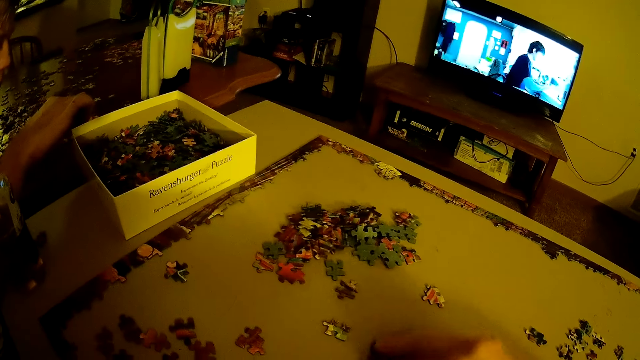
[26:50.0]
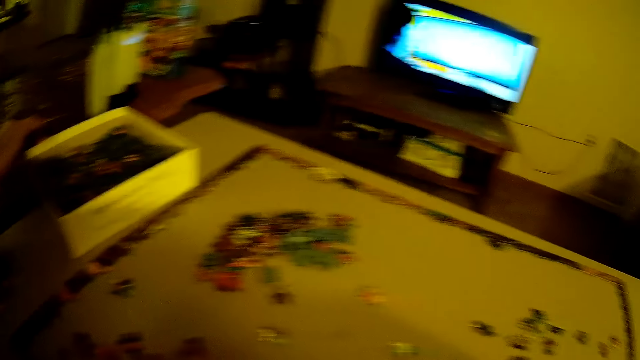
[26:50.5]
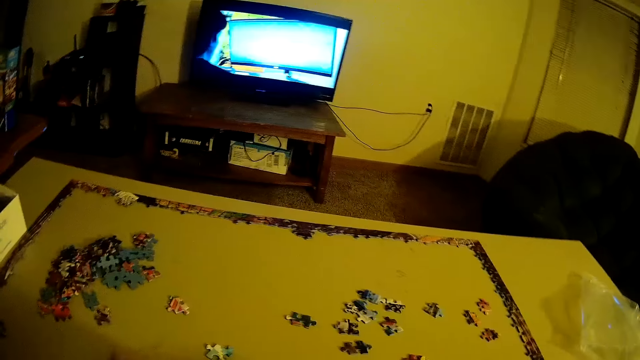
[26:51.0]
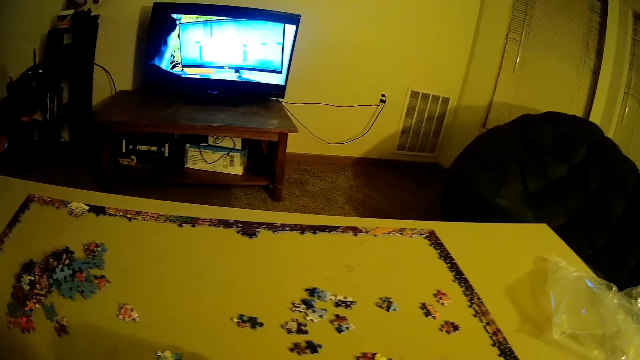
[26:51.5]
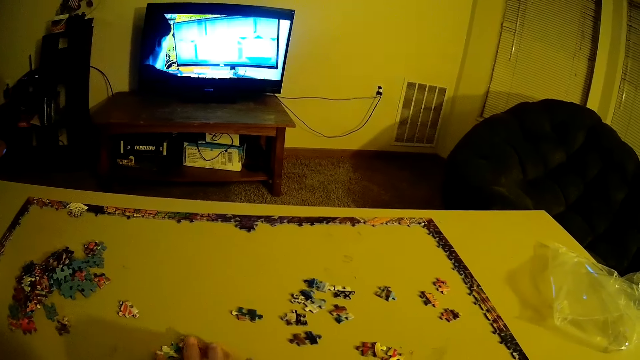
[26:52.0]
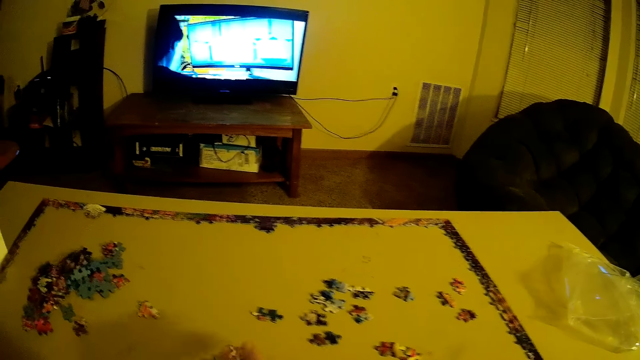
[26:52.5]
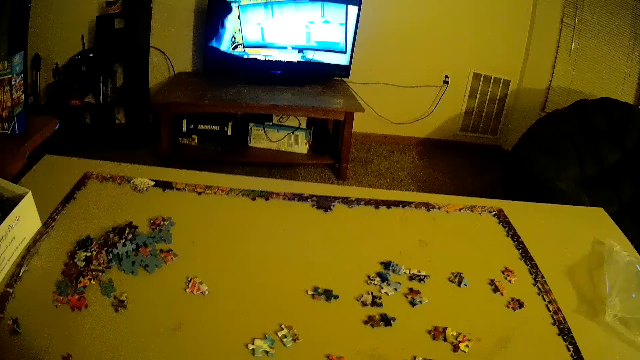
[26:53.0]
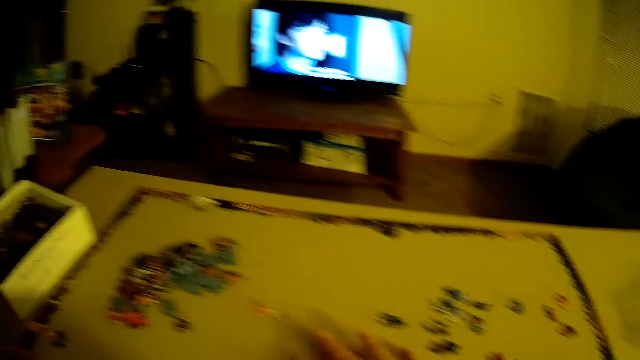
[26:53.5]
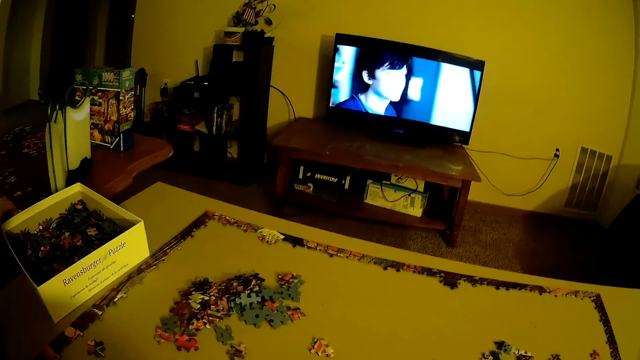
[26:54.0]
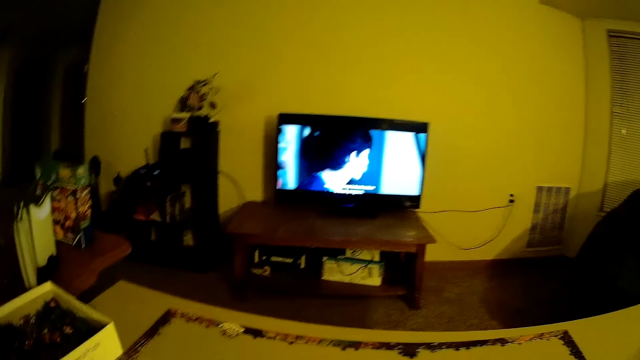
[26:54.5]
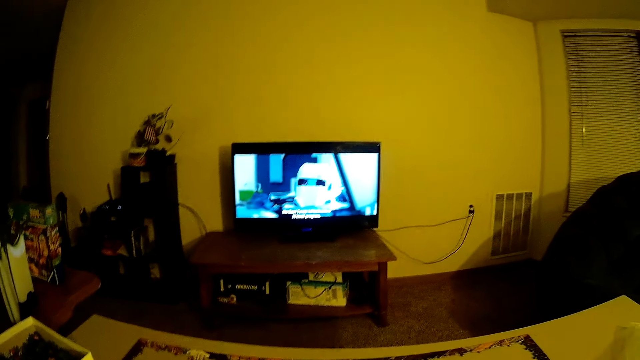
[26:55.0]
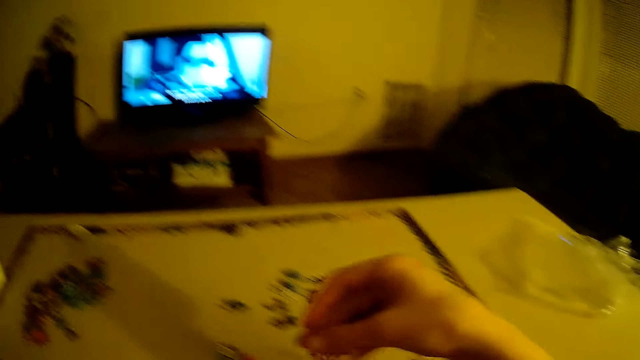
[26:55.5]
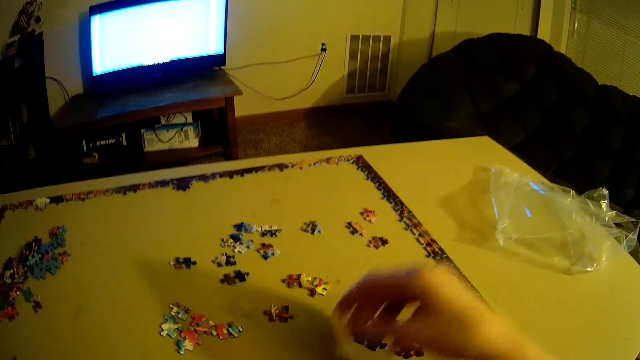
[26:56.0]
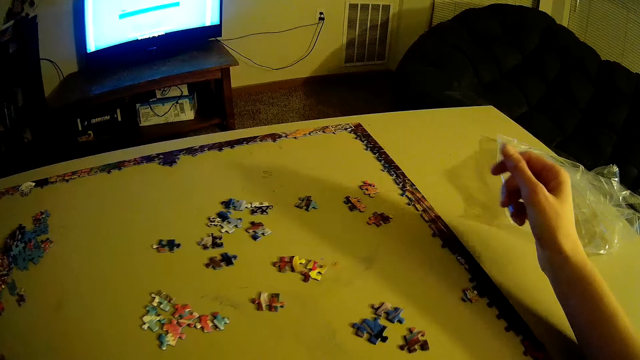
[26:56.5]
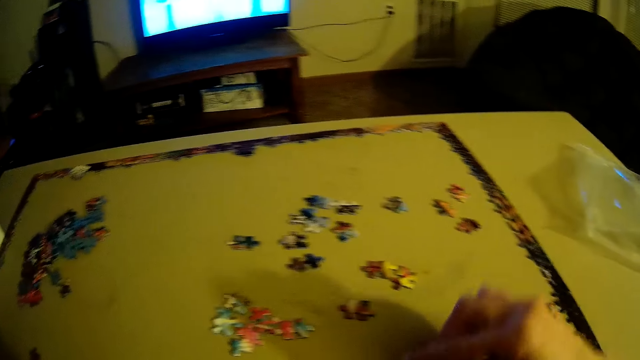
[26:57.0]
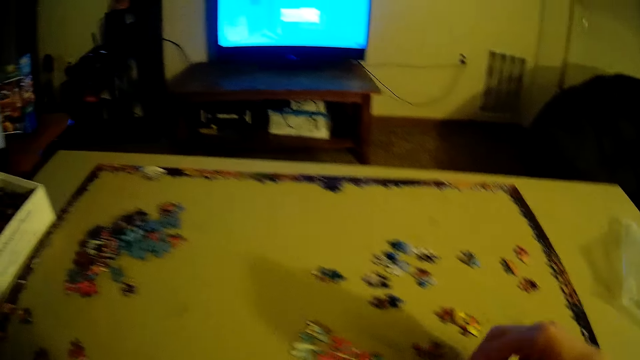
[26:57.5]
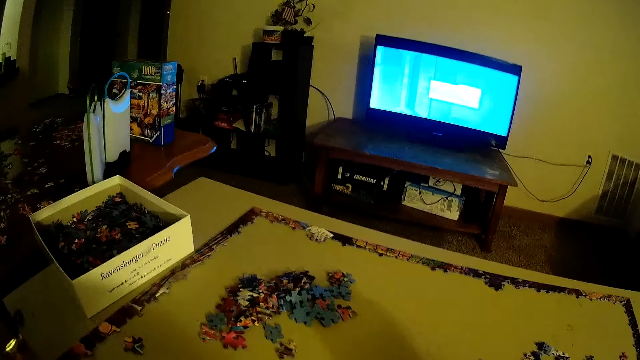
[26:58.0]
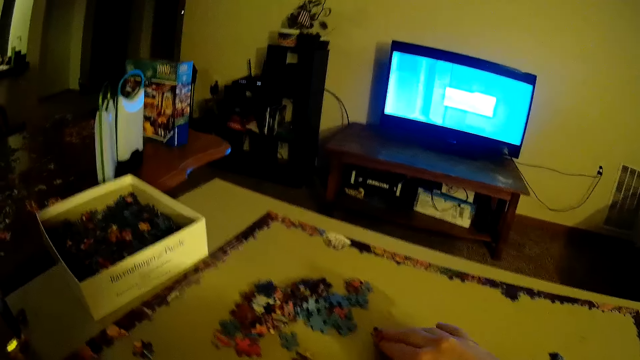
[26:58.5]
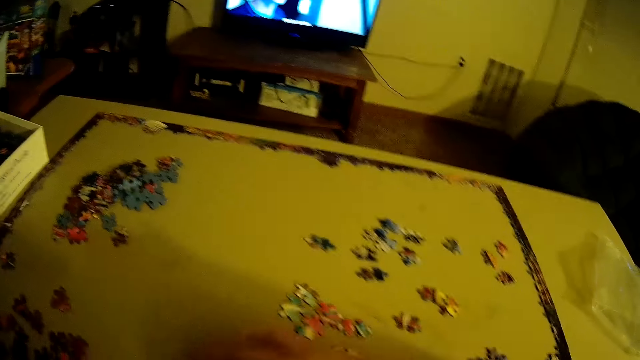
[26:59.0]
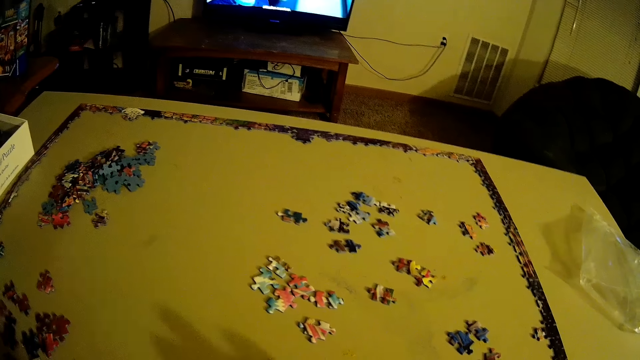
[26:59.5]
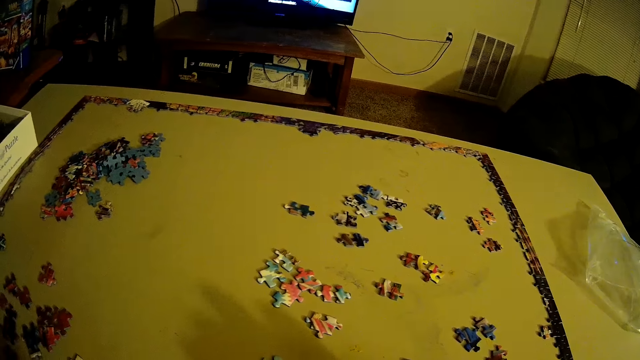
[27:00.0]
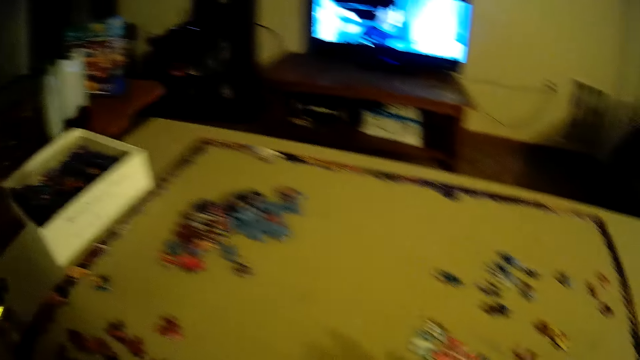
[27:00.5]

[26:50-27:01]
The camera wearer slides the card on the table.

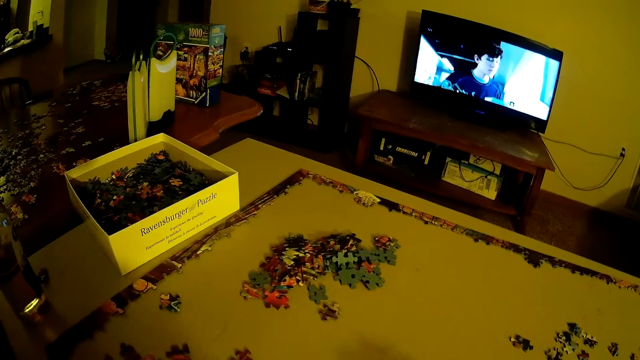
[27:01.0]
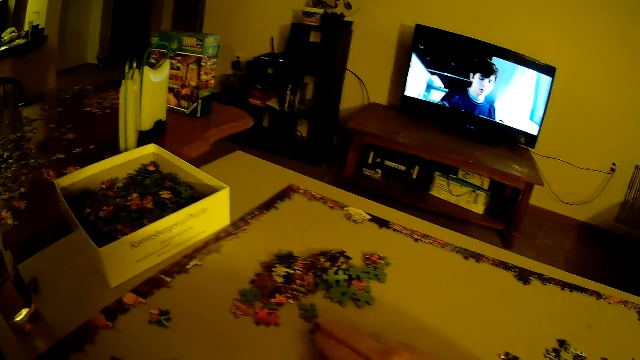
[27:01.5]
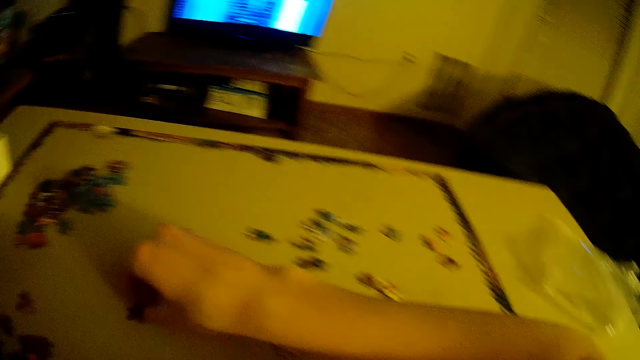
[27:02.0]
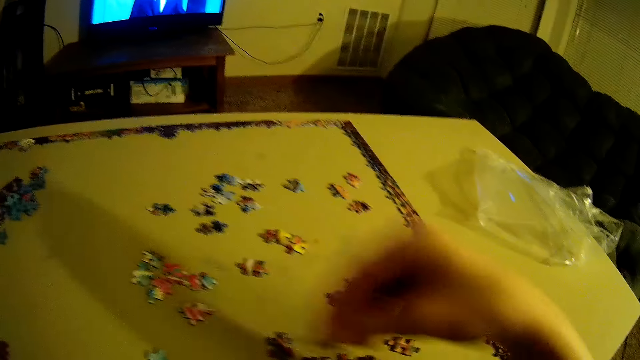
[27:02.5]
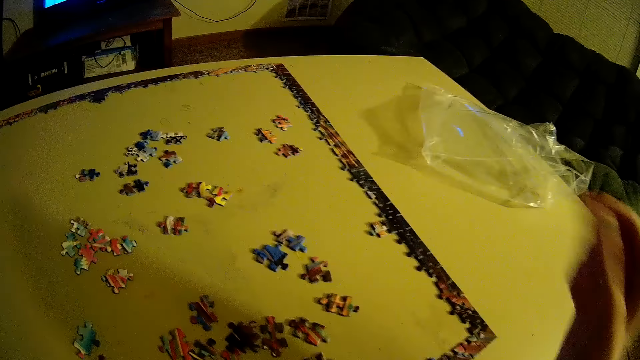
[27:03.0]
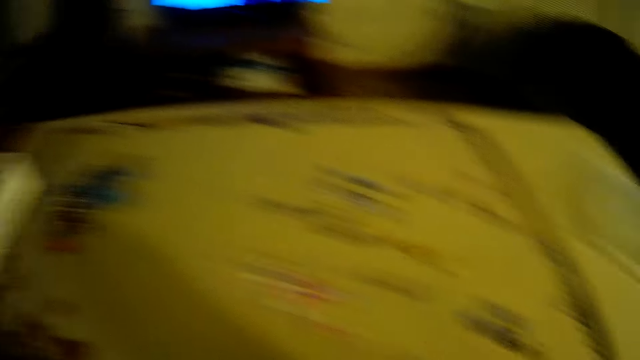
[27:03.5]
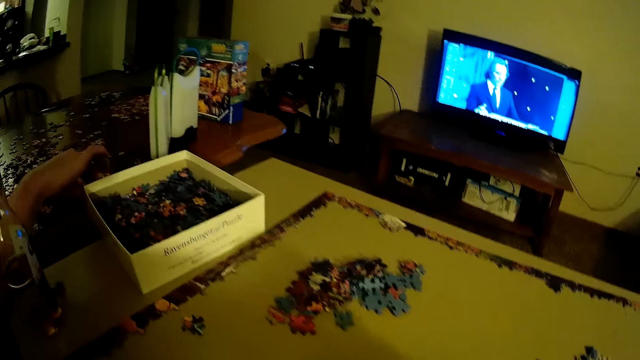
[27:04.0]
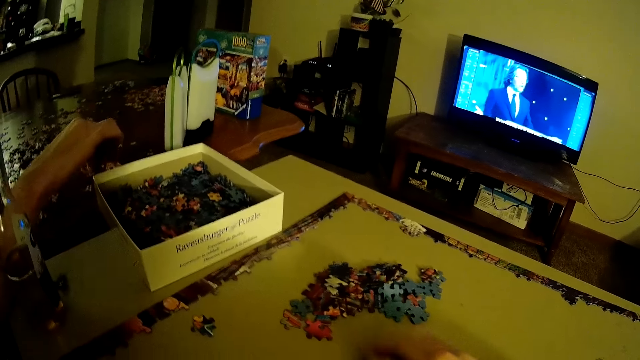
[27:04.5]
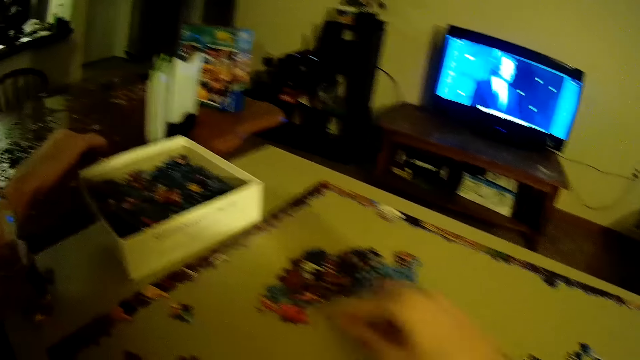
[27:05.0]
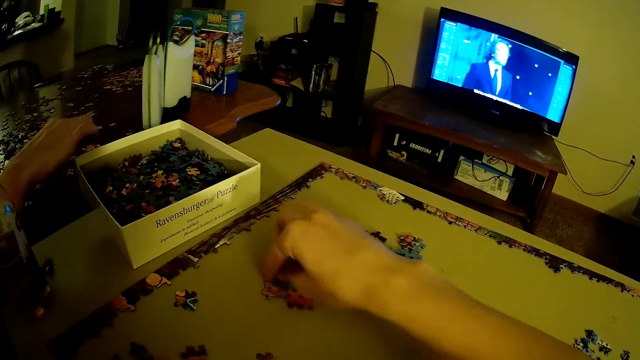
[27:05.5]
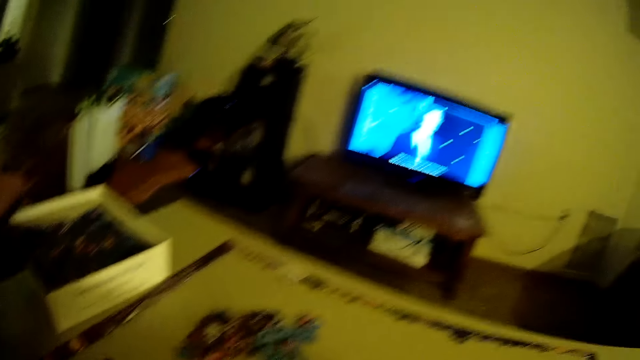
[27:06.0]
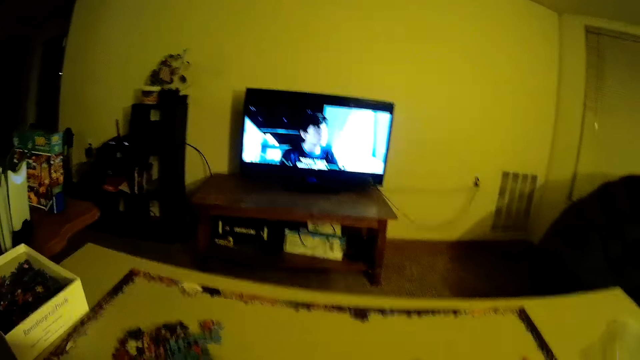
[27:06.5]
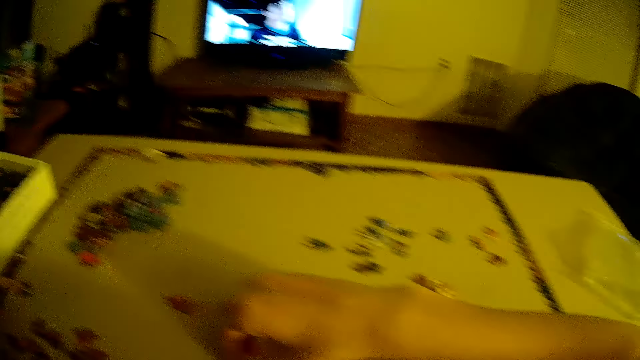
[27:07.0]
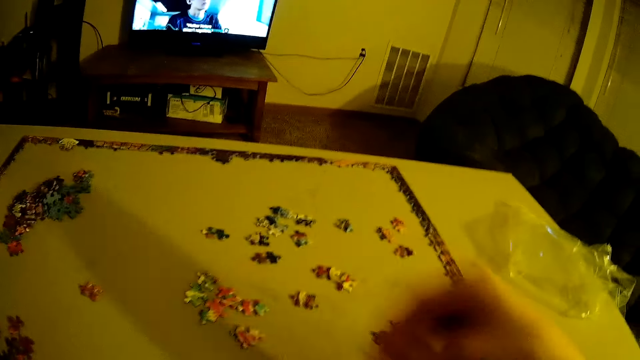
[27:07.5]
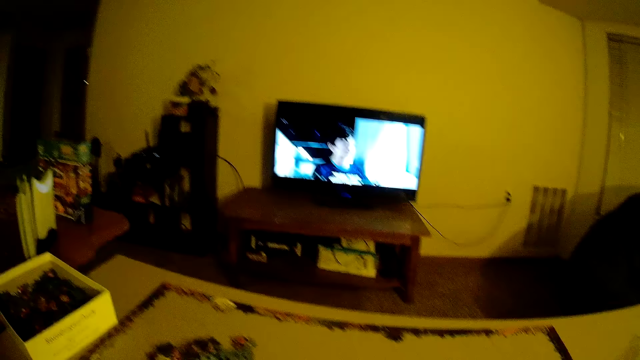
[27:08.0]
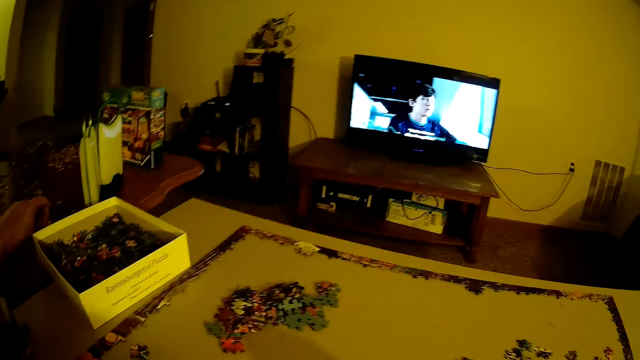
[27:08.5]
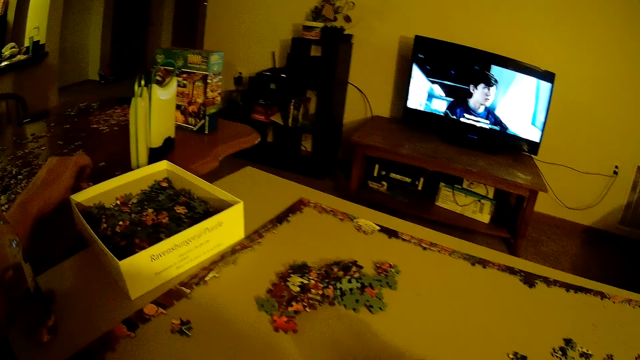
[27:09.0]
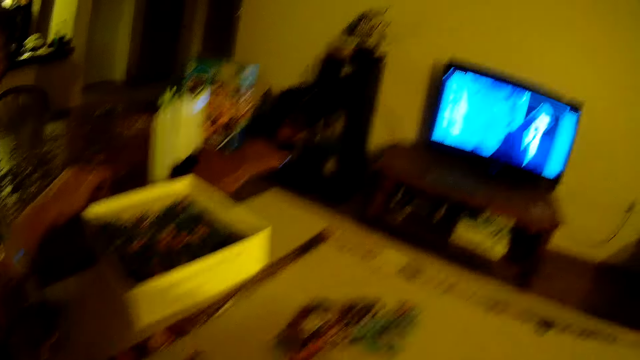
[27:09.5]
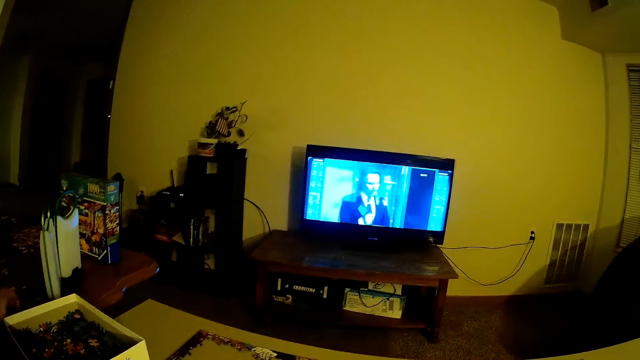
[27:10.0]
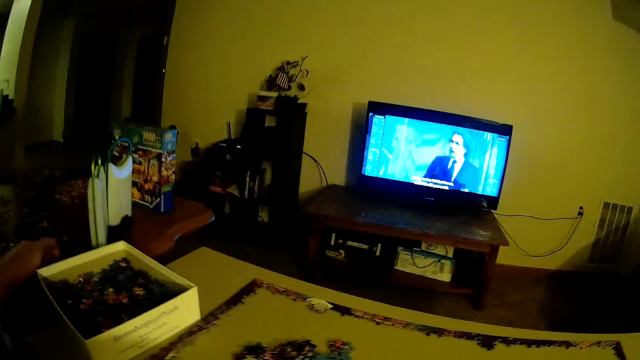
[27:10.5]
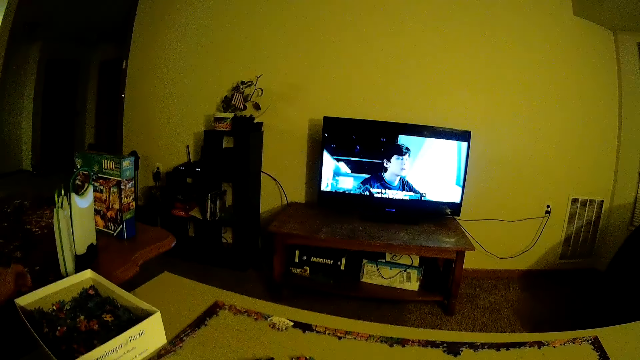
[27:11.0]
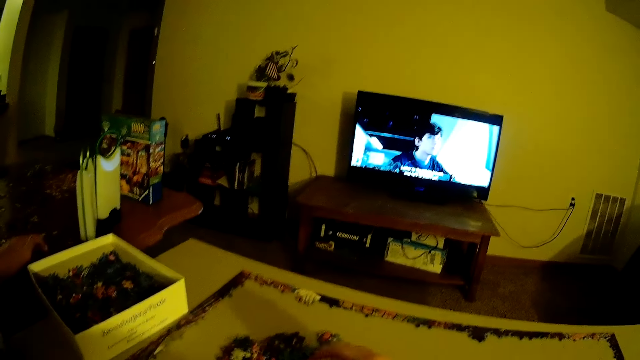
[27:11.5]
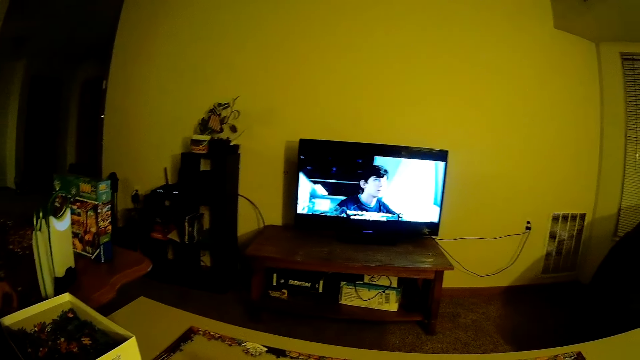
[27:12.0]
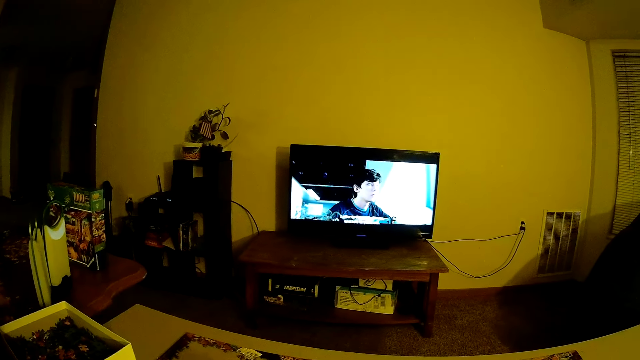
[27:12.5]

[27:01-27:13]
The camera wearer picks up a card. They place the card on the table. They slide the card on the table.
